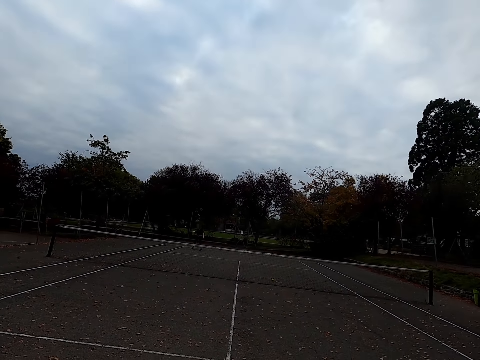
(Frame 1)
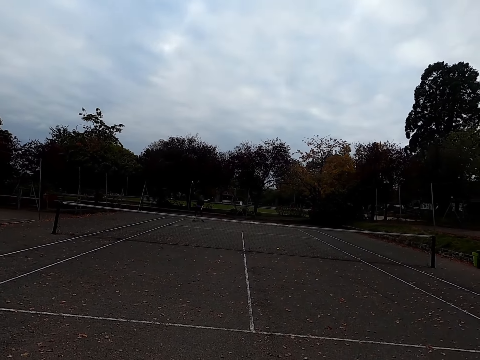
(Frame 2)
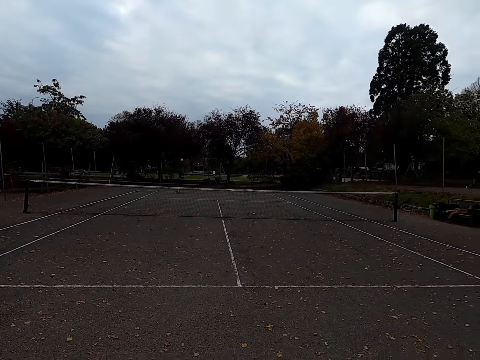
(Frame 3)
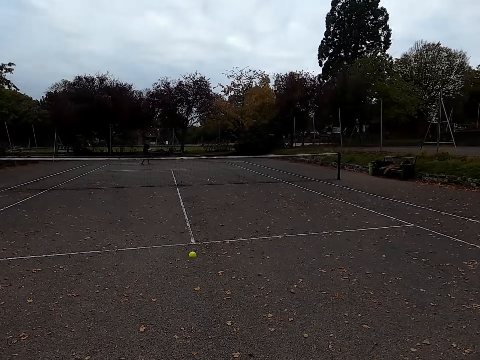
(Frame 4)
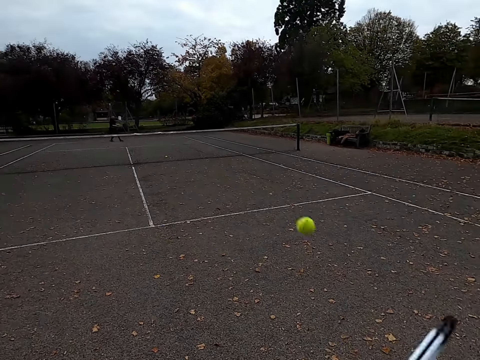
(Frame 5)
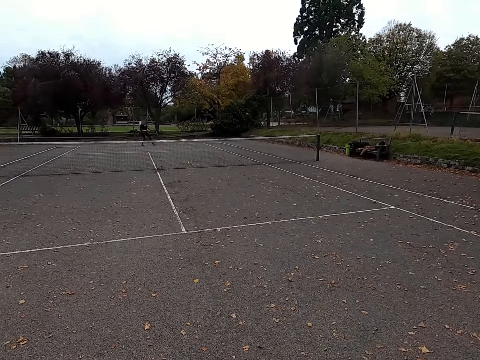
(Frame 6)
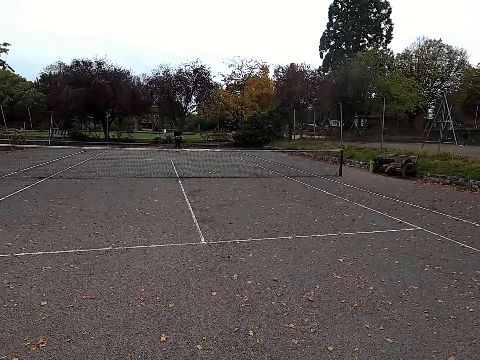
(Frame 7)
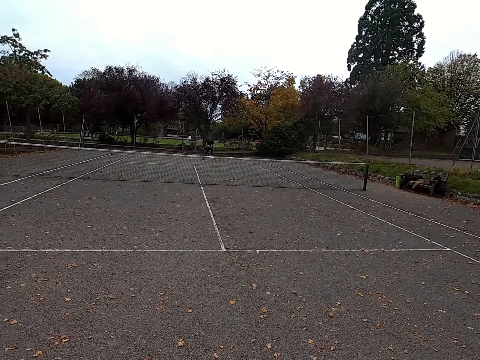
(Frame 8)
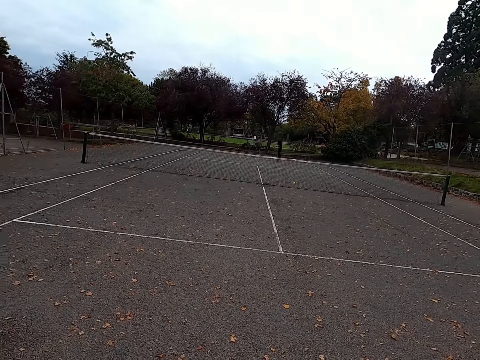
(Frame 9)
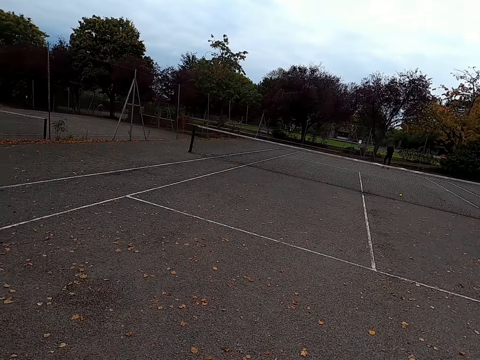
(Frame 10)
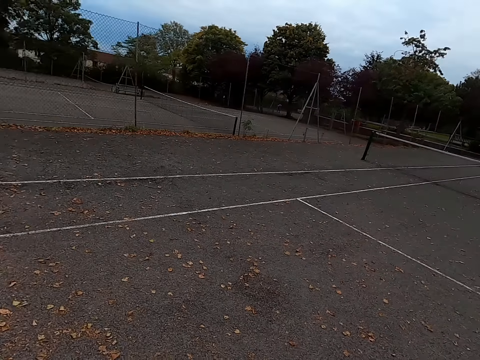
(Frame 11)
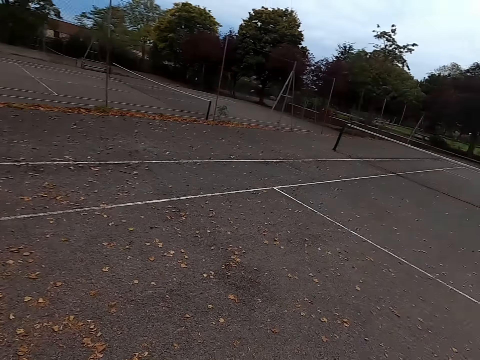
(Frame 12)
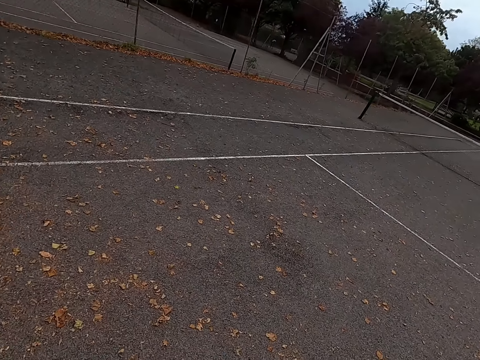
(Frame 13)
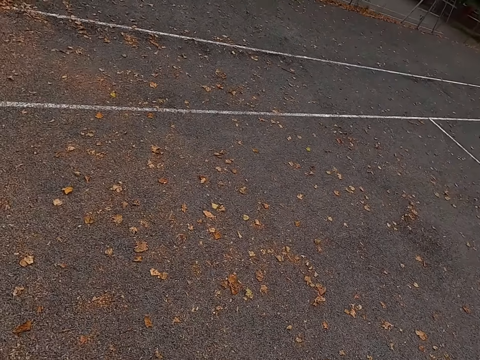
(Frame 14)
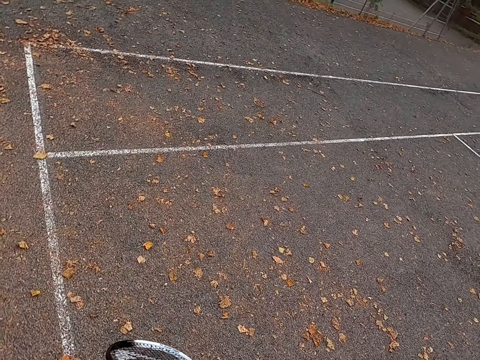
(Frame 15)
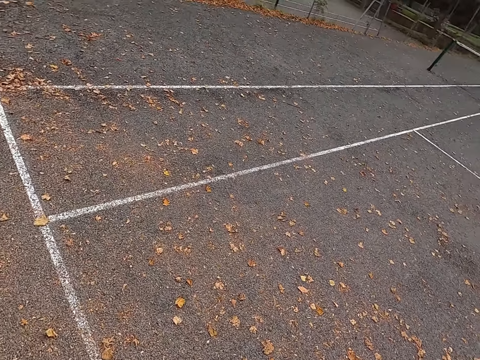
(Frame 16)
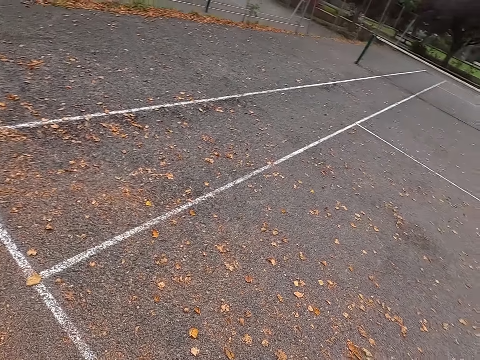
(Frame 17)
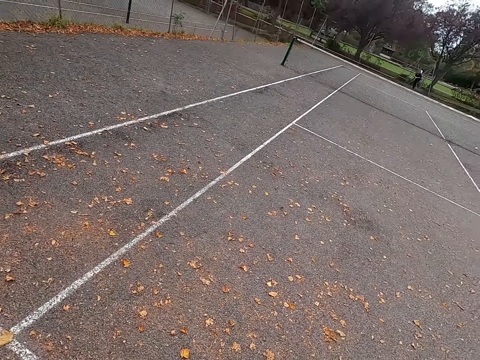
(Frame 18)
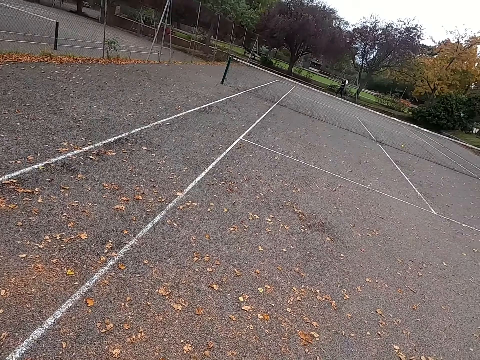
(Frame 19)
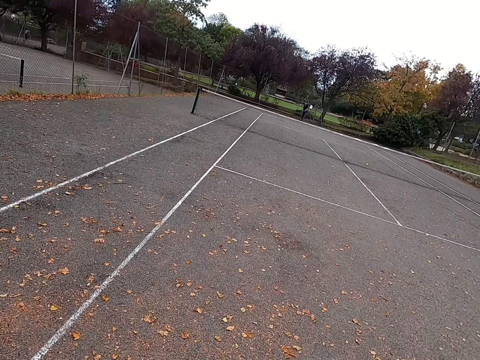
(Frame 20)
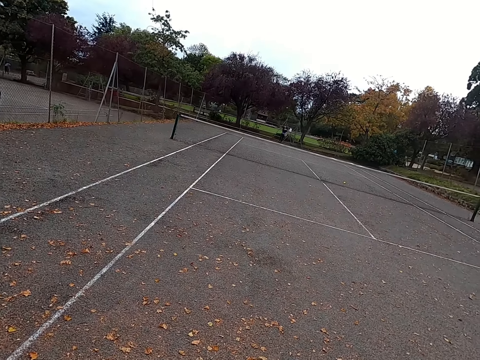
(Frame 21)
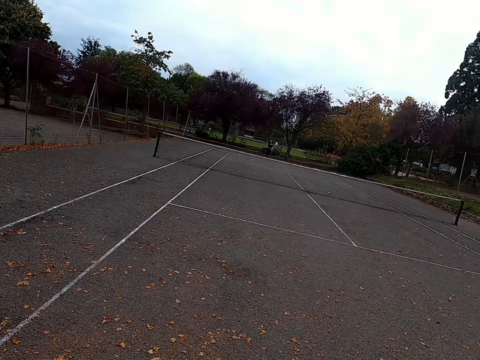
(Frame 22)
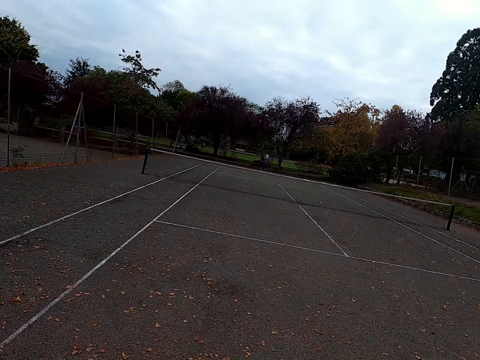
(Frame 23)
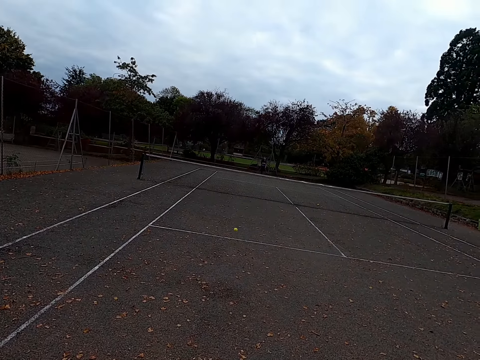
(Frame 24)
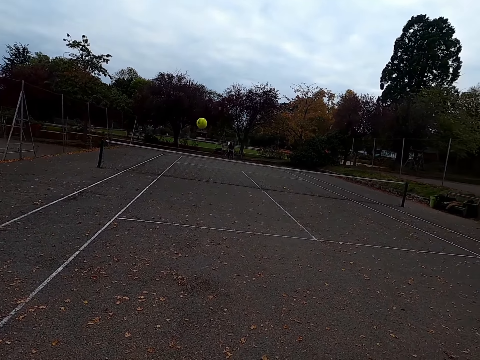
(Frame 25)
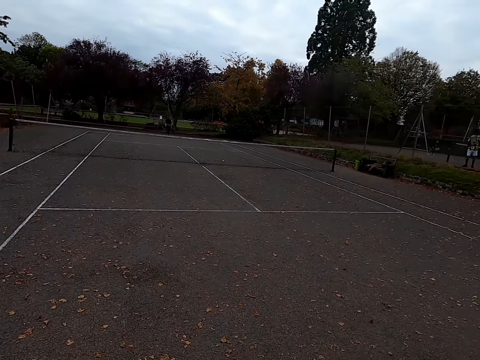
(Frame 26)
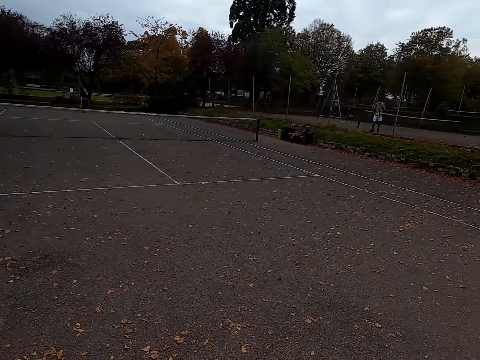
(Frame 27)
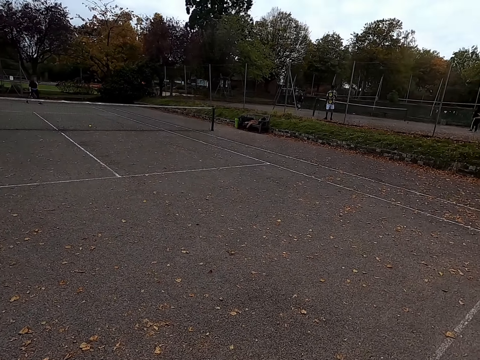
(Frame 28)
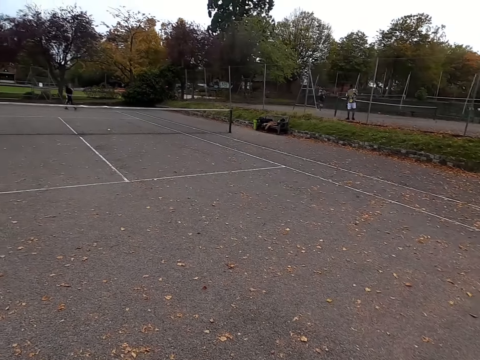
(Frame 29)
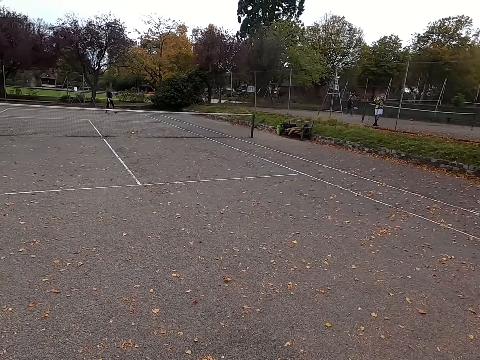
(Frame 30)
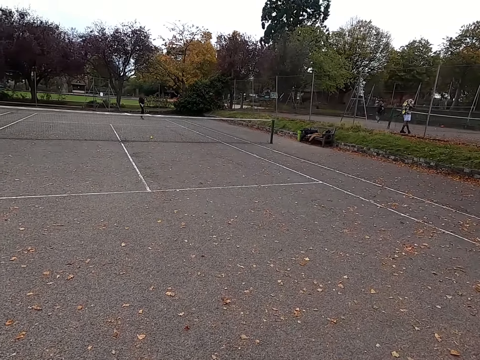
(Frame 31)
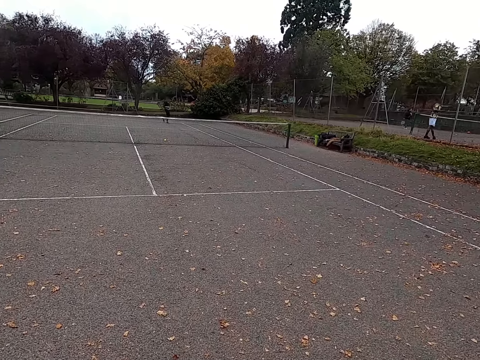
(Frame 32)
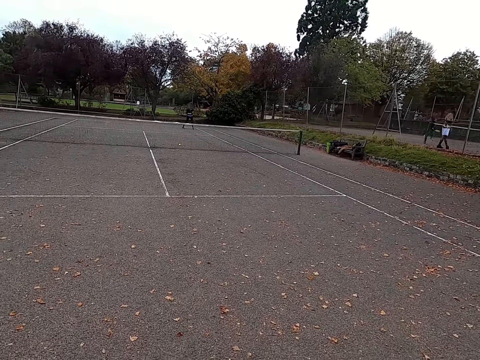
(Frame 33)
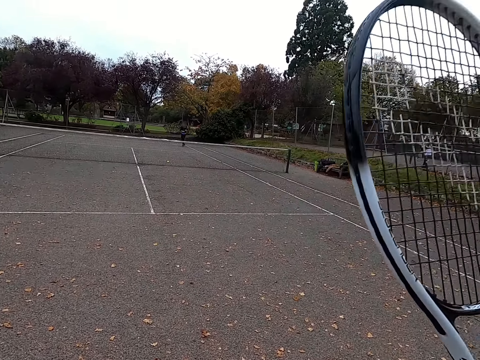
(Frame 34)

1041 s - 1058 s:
A woman hits the tennis ball with a racquet. The camera wearer hits the tennis ball with the racquet. The woman hits the ball. The camera wearer walks around the tennis court. They look around. The woman hits the tennis ball with the racquet. The camera wearer catches the tennis ball. The woman walks around the tennis court.

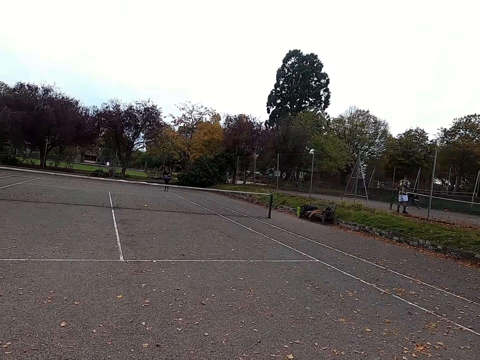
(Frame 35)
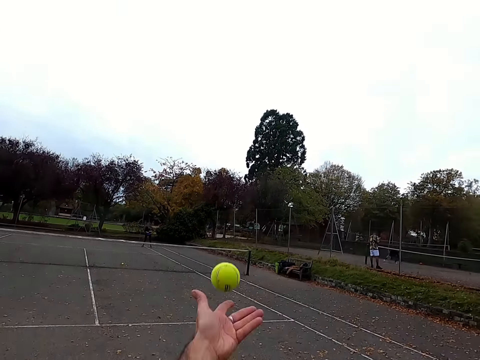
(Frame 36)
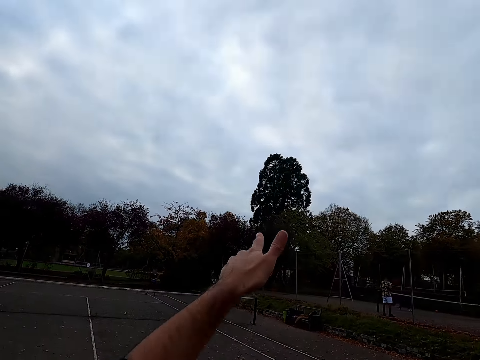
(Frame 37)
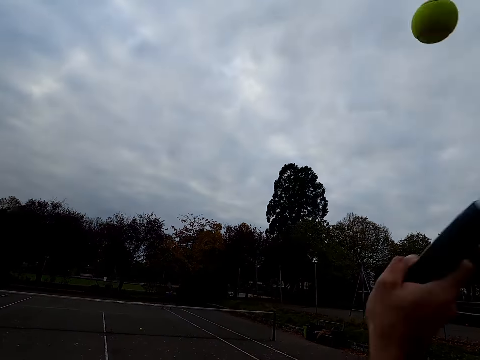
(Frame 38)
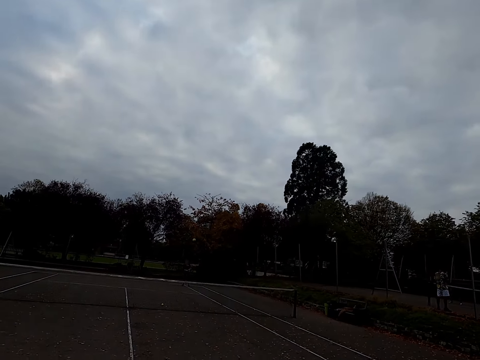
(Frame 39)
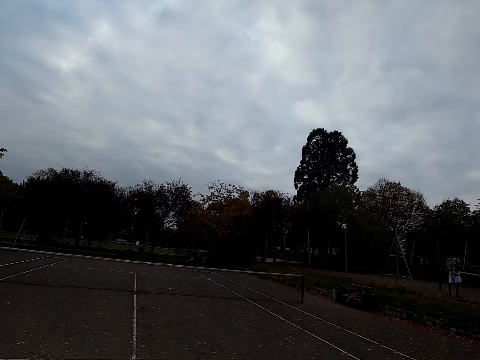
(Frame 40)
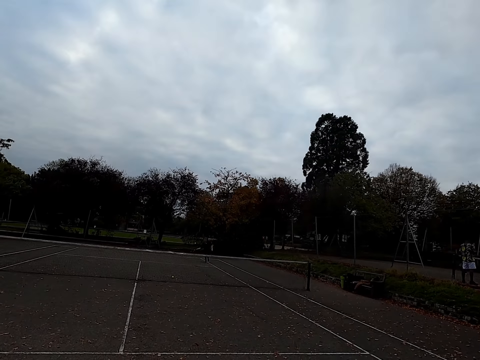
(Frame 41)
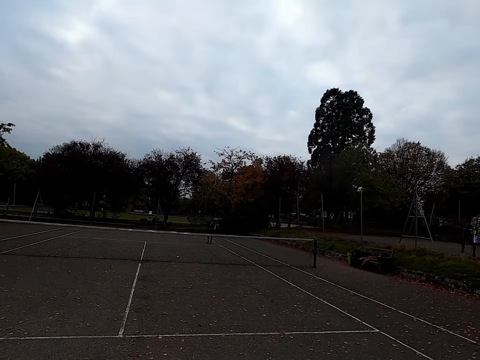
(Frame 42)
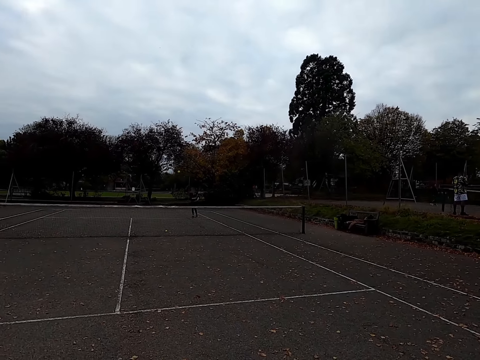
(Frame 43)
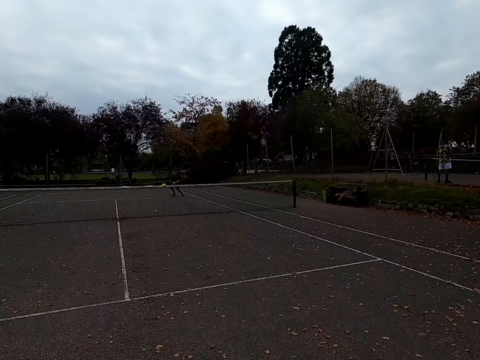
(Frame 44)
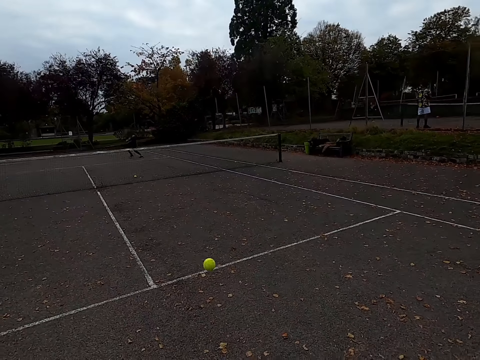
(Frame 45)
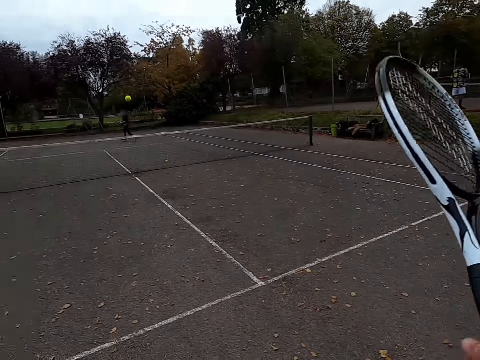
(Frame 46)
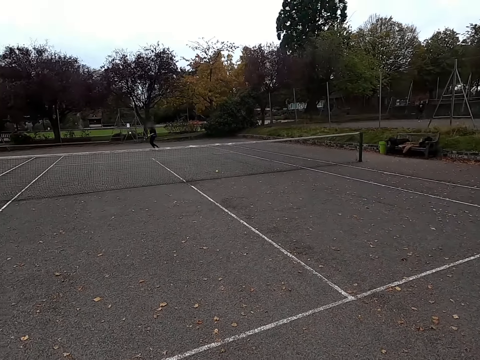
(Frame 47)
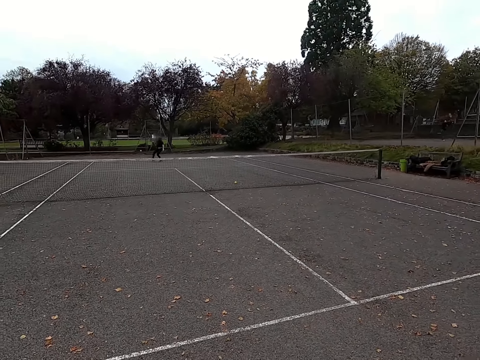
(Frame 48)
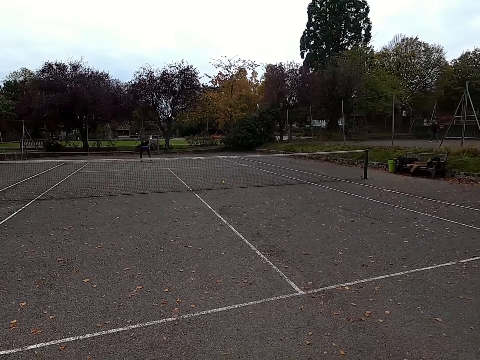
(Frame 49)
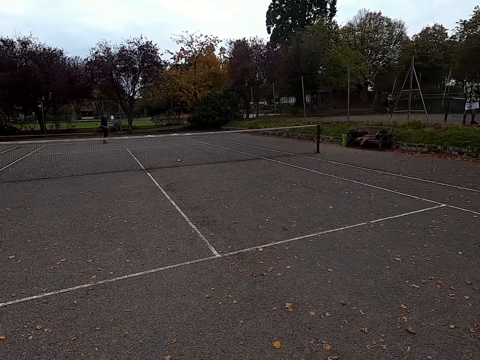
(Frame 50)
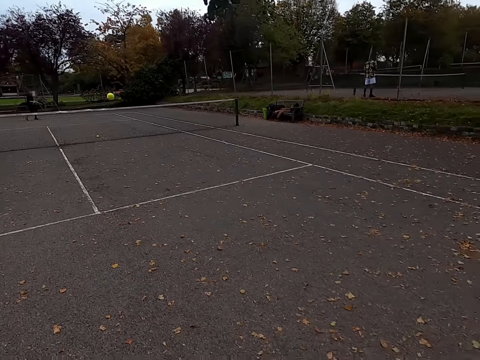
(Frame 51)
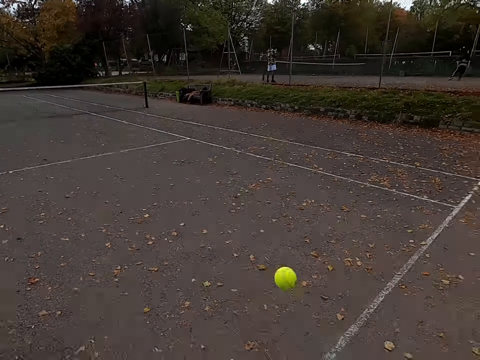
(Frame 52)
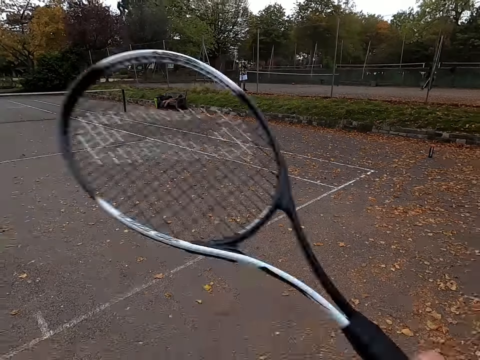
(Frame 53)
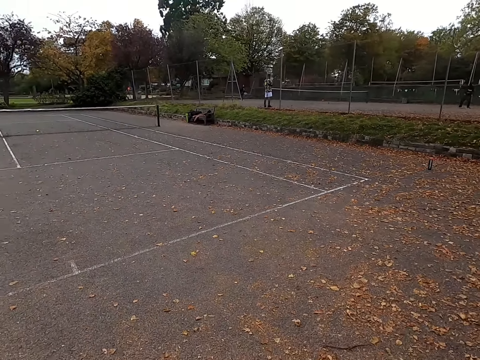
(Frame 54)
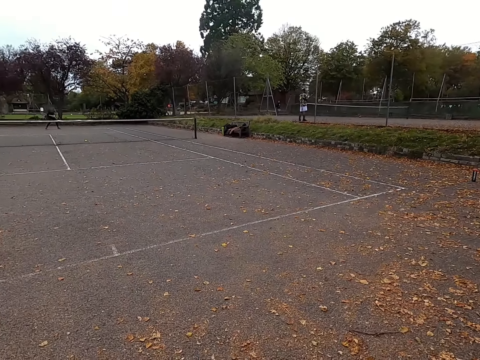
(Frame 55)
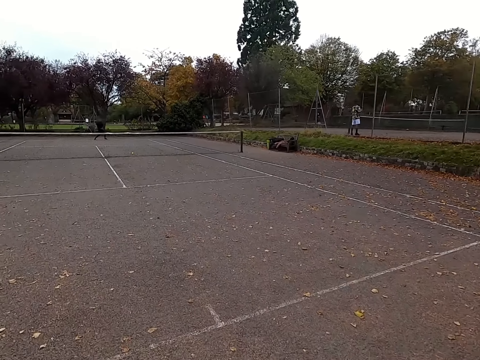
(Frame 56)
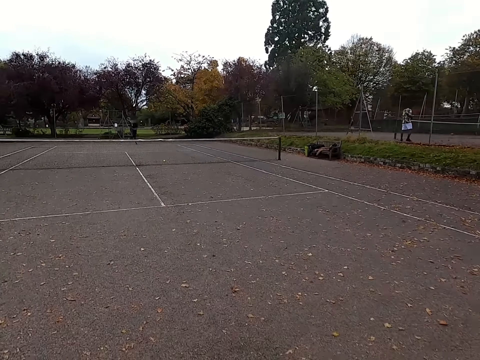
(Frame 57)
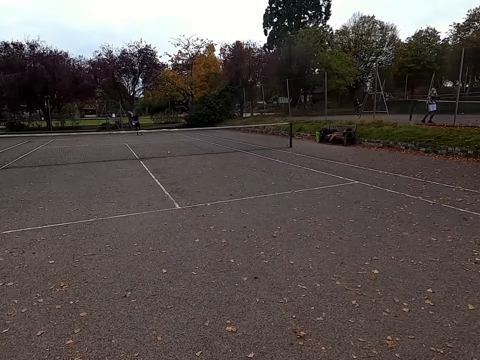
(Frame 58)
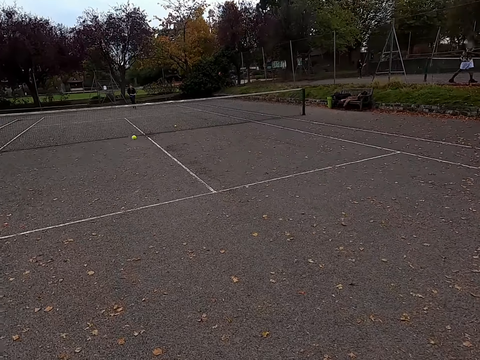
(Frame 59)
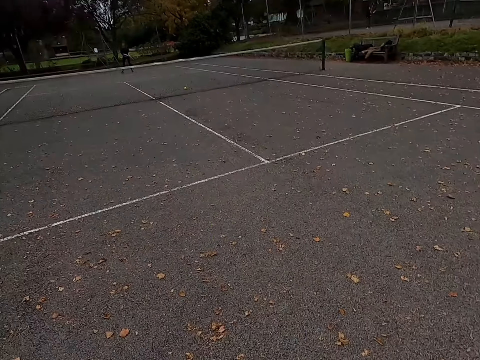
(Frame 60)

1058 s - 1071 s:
The camera wearer throws the tennis ball up. They hit the tennis ball with a racquet. A woman hits the tennis ball with a racquet. The camera wearer hits the tennis ball with the racquet. The woman hits the tennis ball with the racquet. The camera wearer hits the tennis ball with the racquet. The woman hits the tennis ball with the racquet.
